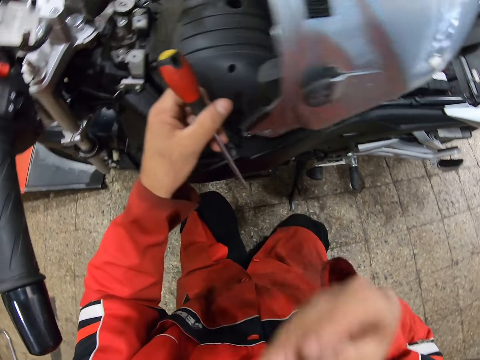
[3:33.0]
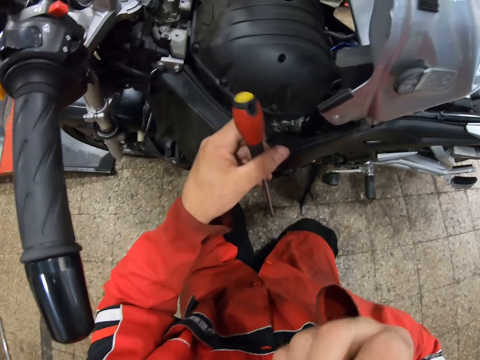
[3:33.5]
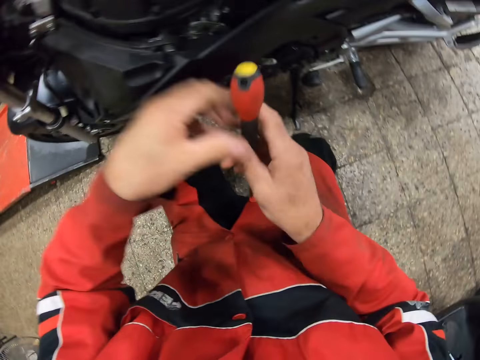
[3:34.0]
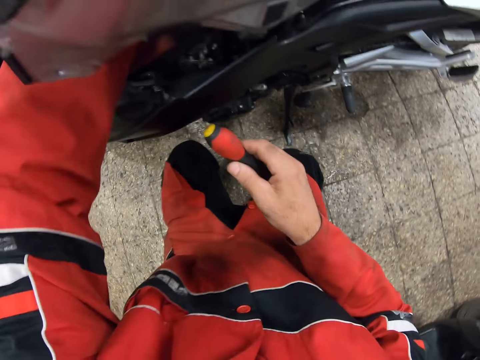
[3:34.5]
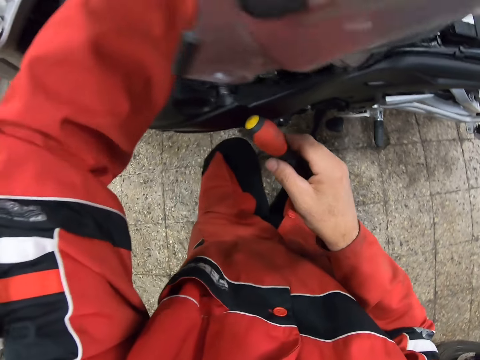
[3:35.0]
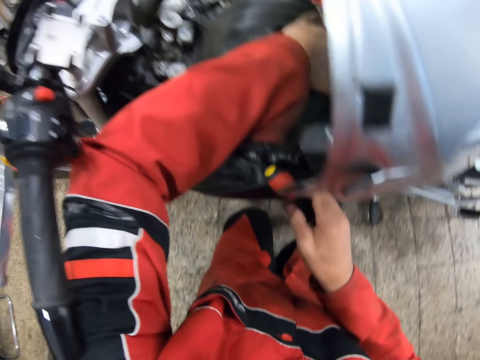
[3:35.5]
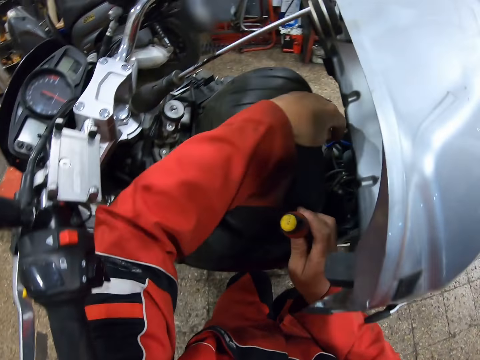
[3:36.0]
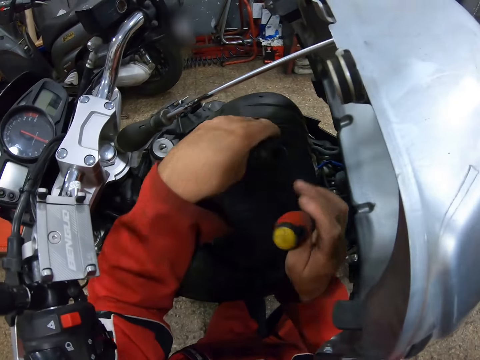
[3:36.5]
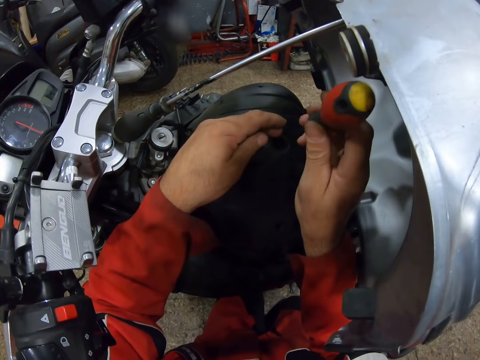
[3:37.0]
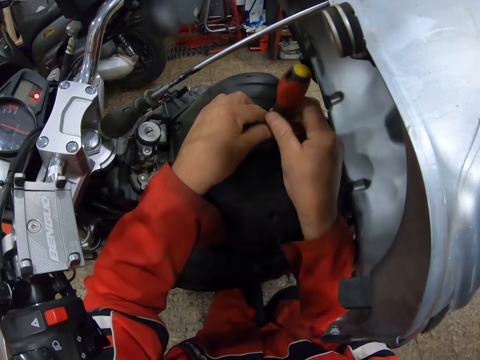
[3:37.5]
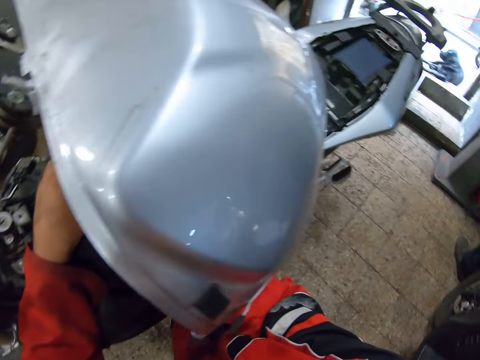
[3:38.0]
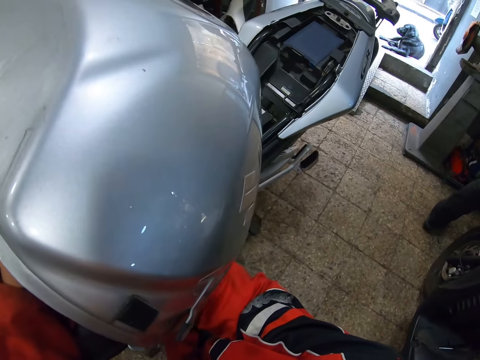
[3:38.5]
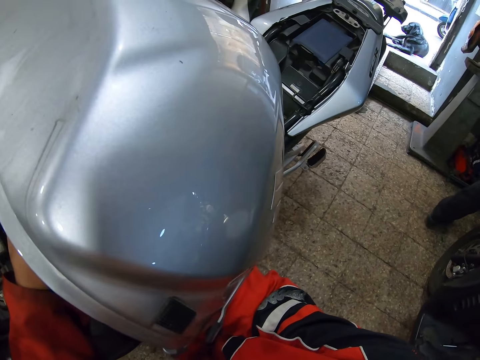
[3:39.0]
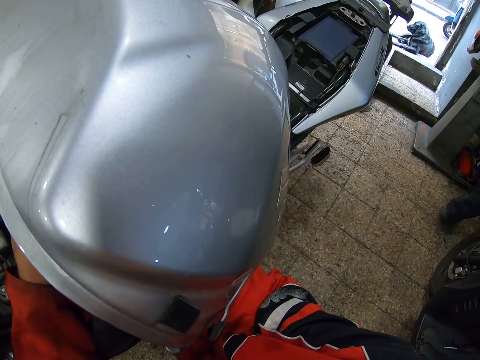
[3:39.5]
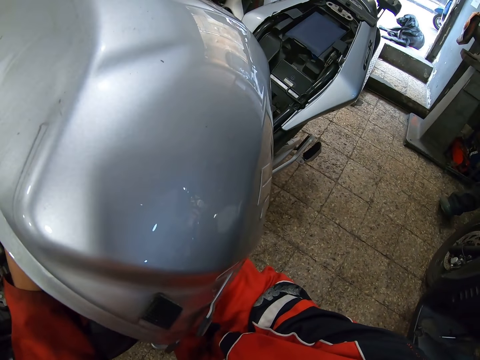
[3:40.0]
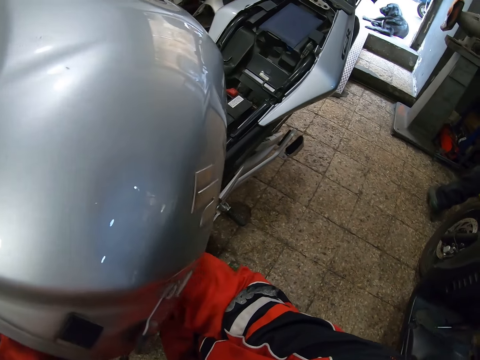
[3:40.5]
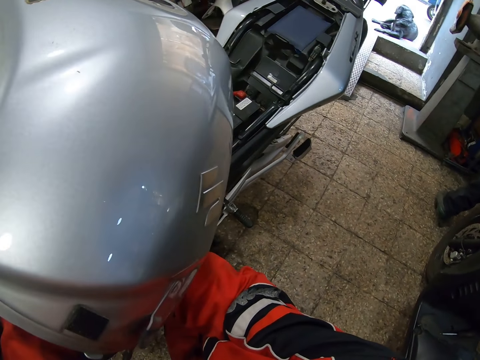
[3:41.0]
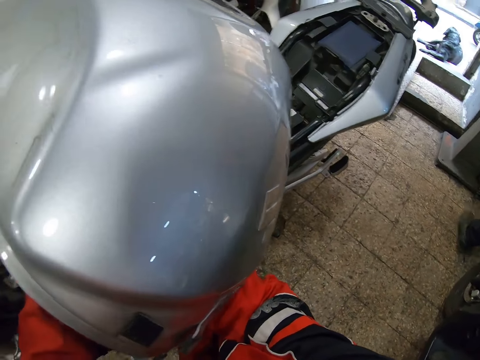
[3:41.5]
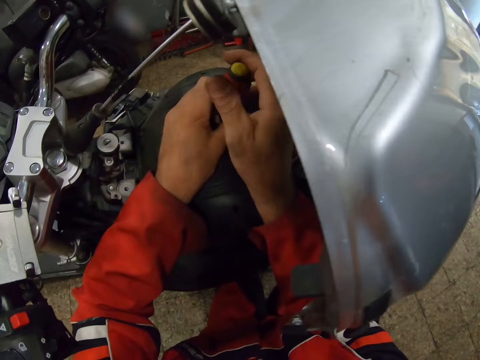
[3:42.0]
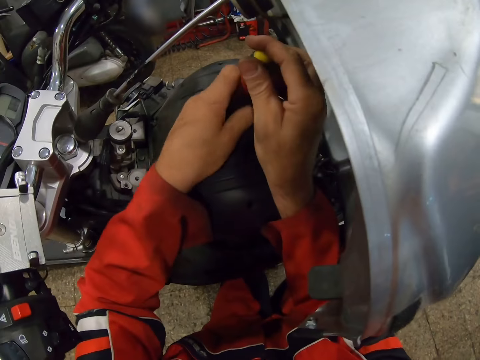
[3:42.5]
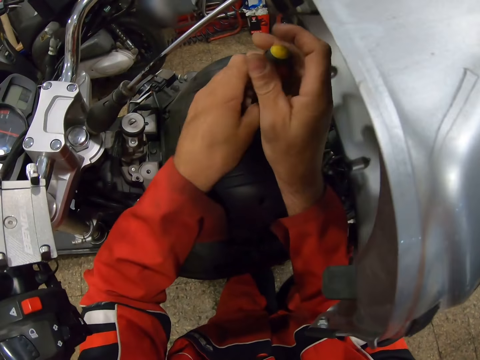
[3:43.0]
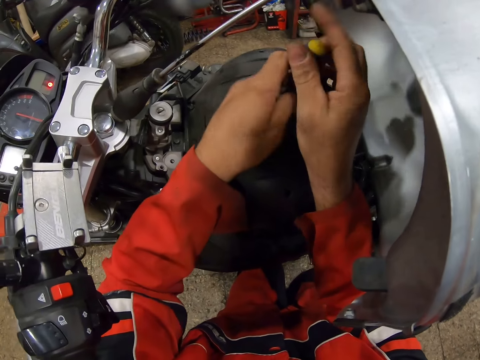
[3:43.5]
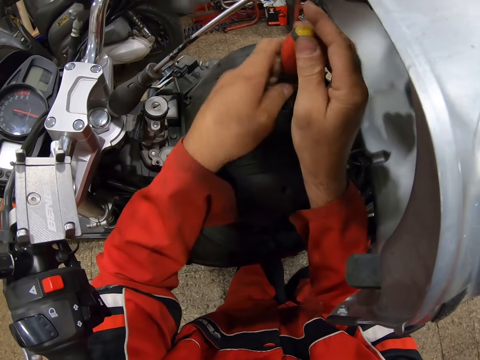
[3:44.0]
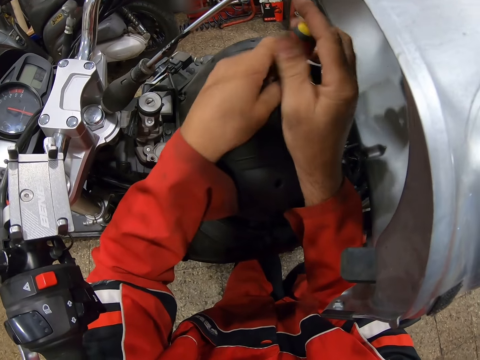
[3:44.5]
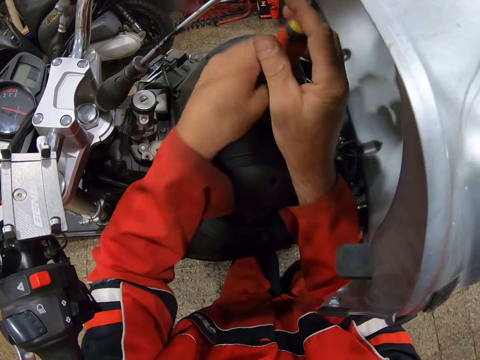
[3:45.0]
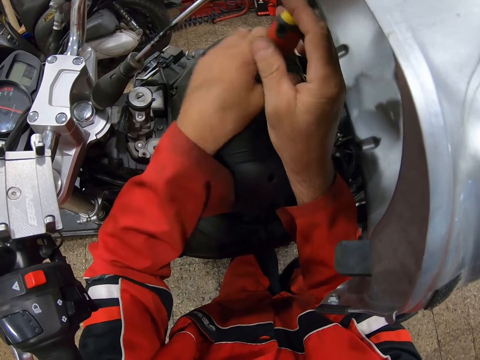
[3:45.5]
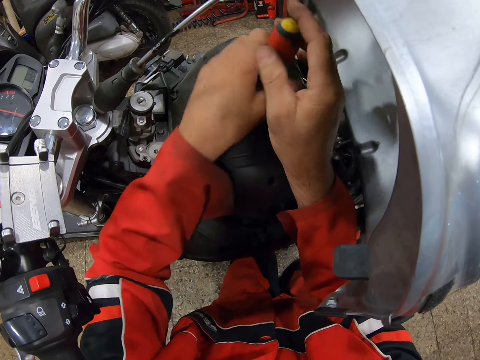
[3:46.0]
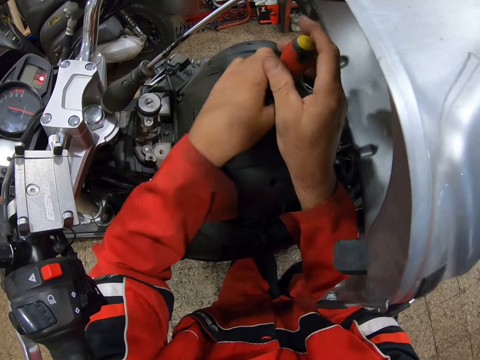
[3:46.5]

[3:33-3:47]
The camera wearer puts his hand in his mouth. He passes the screwdriver to his right hand. He puts his left hand under the bike gas tank. He holds the screwdriver. He puts the screwdriver in an opening on the engine cover. He loosens a bolt with the screwdriver.

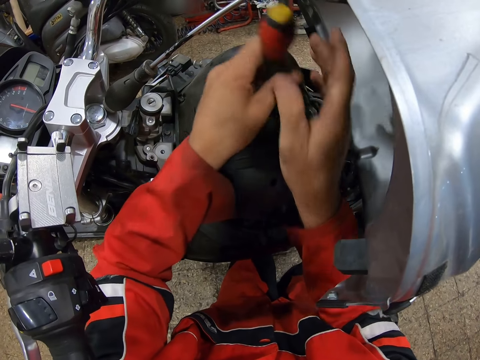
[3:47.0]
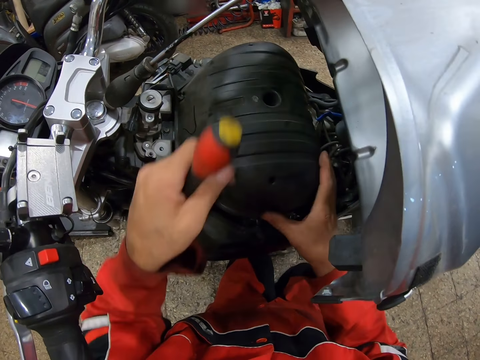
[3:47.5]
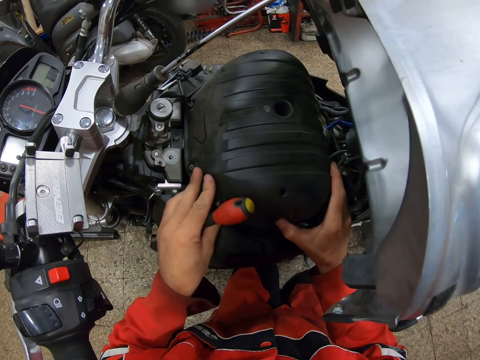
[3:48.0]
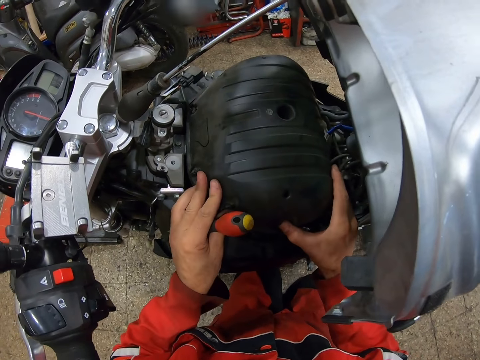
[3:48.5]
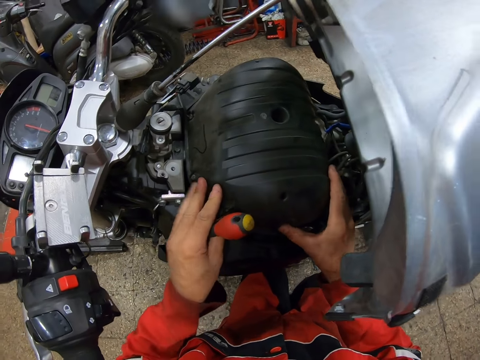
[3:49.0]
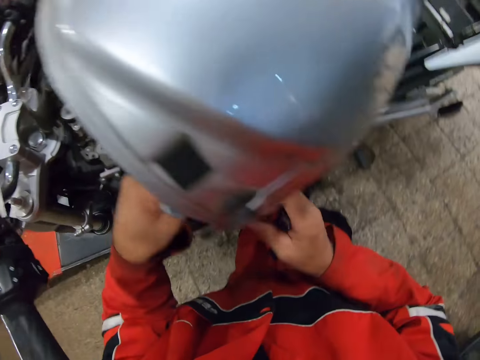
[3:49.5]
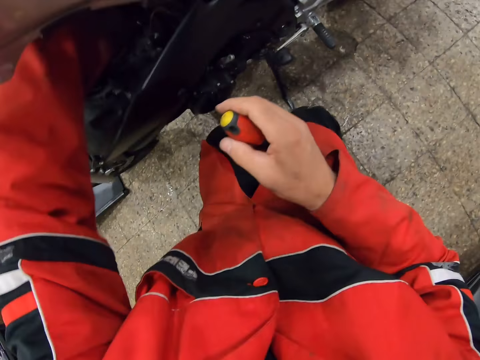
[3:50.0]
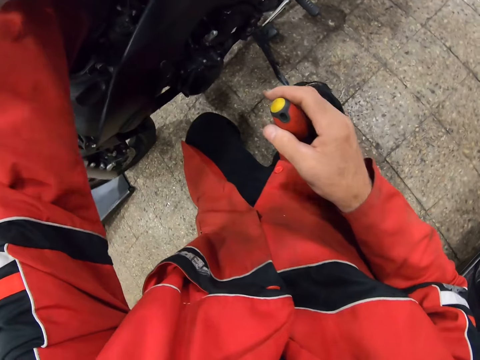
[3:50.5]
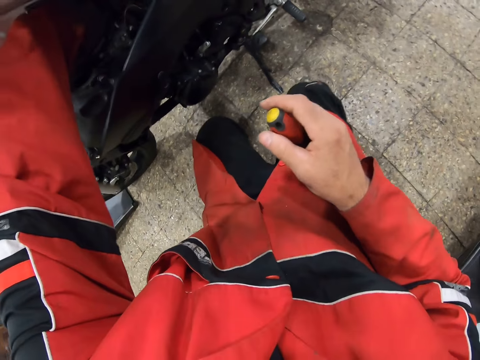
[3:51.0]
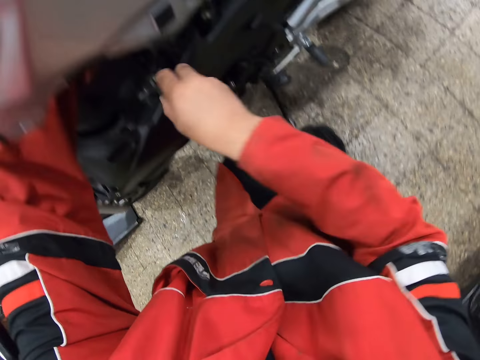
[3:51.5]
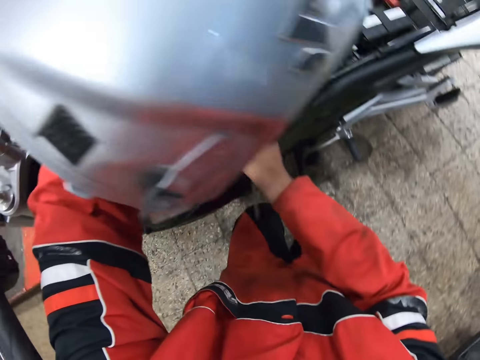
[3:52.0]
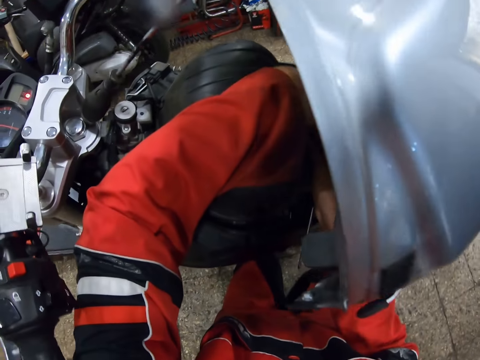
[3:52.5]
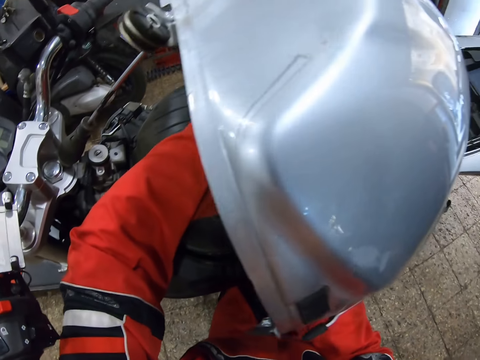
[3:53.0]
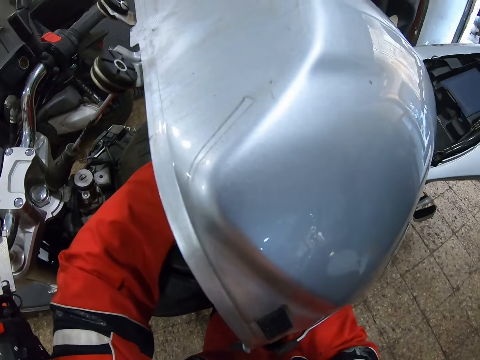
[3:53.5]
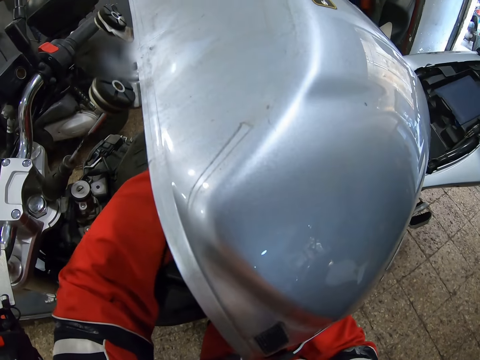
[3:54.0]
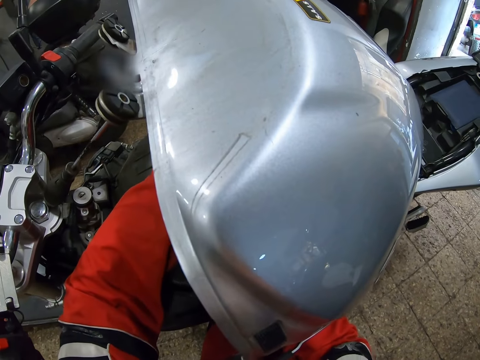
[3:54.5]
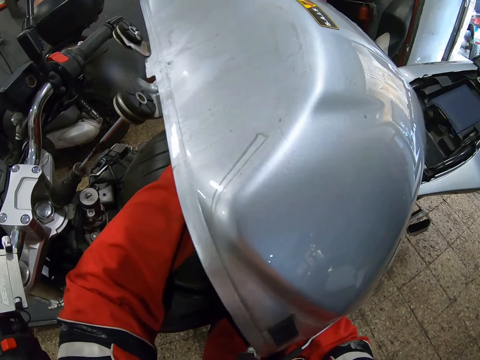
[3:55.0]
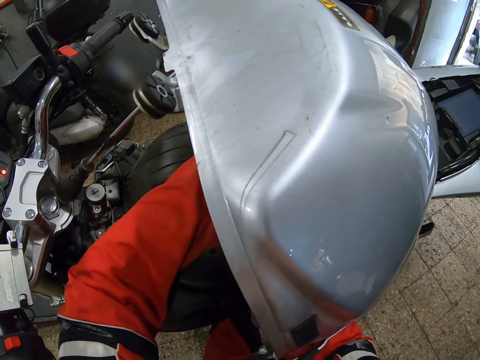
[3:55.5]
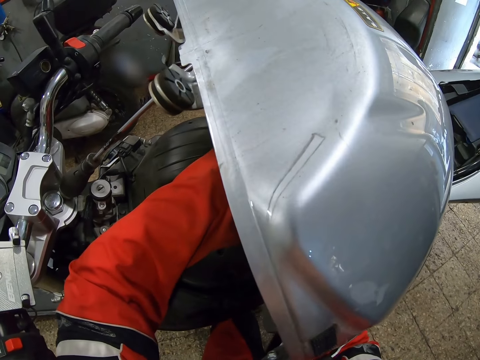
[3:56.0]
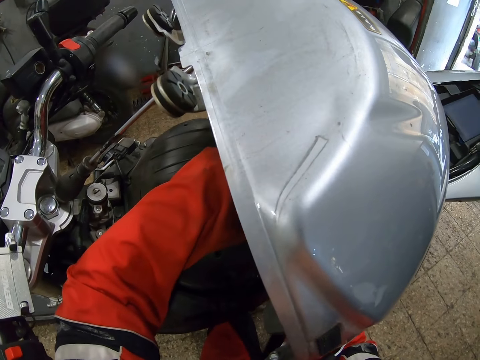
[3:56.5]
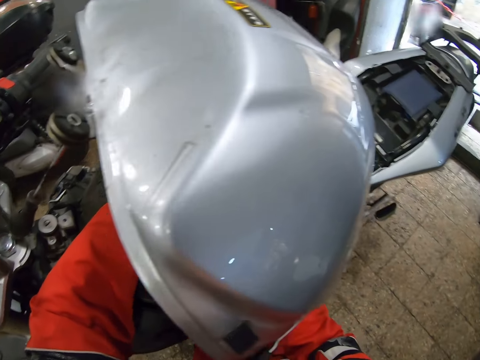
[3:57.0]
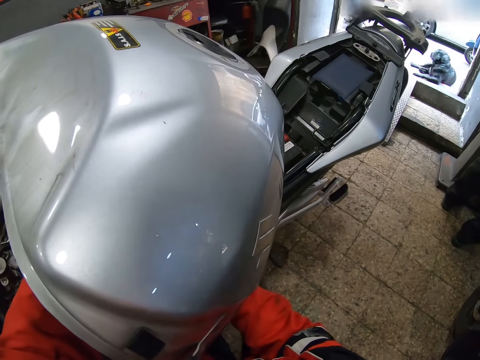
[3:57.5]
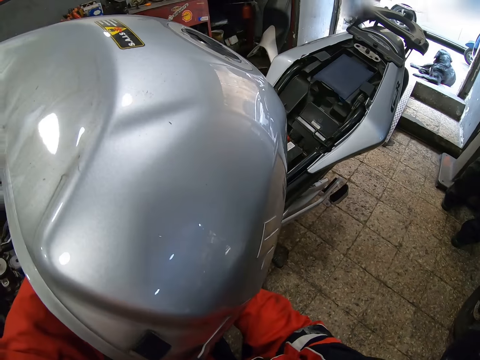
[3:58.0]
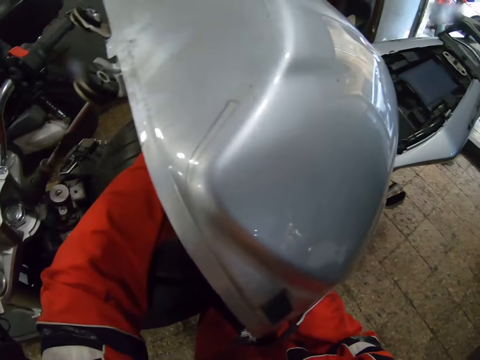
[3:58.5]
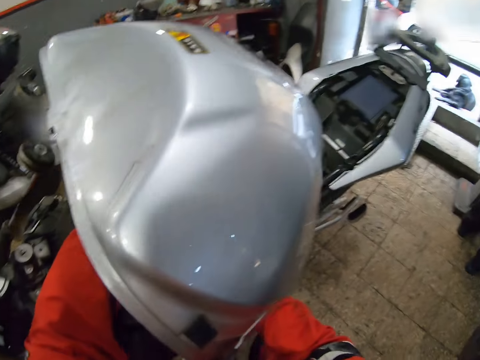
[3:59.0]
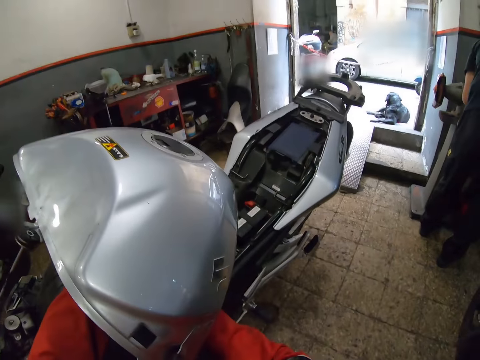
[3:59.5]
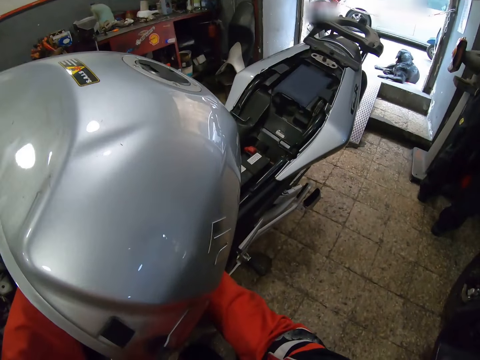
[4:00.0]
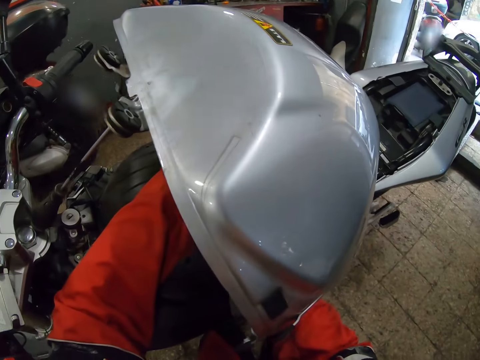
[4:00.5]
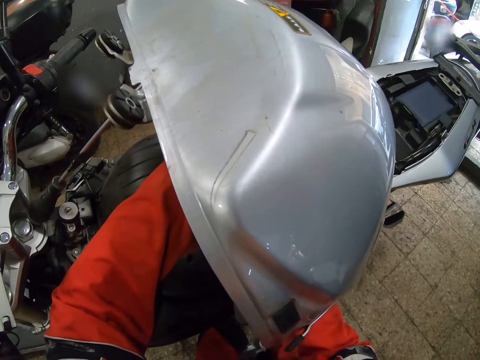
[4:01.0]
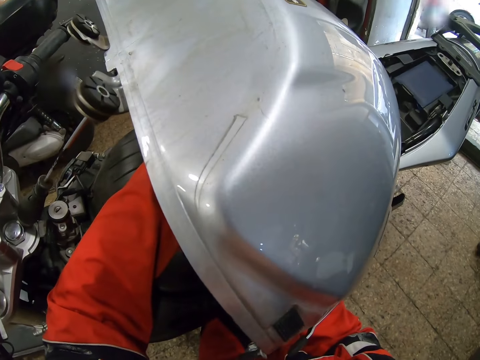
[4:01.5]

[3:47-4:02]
The camera wearer holds the engine cover with his hands. He holds the screwdriver. He passes the screwdriver to his right hand. He puts his left hand under the bike gas tank. He puts his right hand under the bike gas tank.
